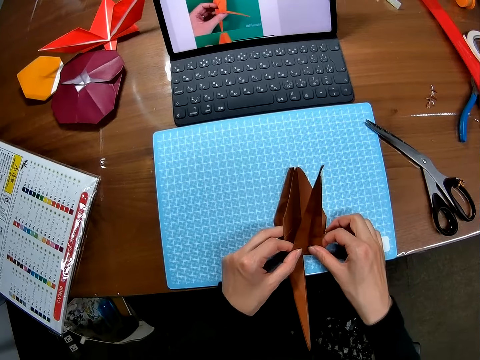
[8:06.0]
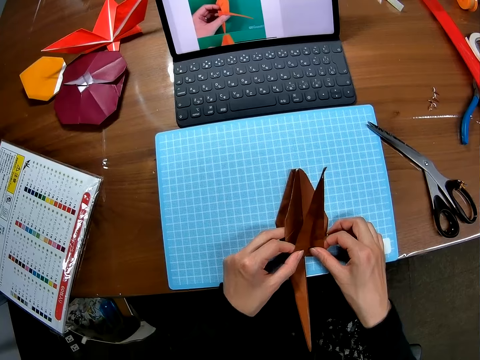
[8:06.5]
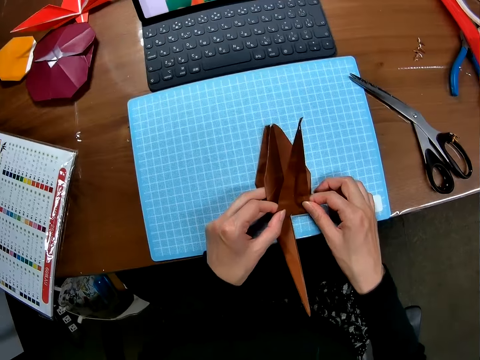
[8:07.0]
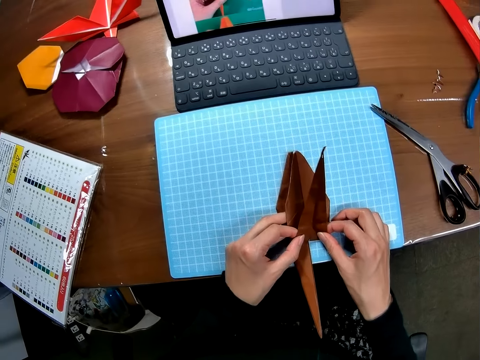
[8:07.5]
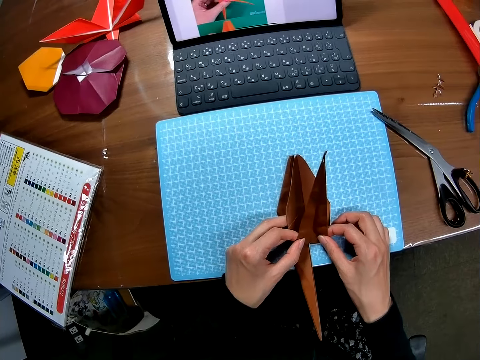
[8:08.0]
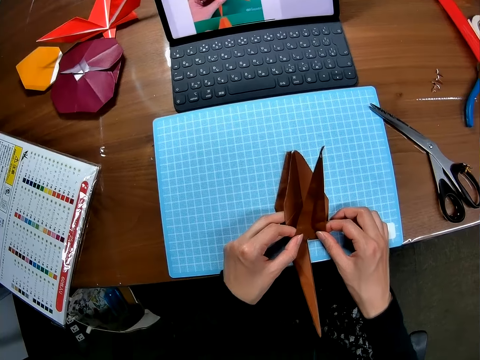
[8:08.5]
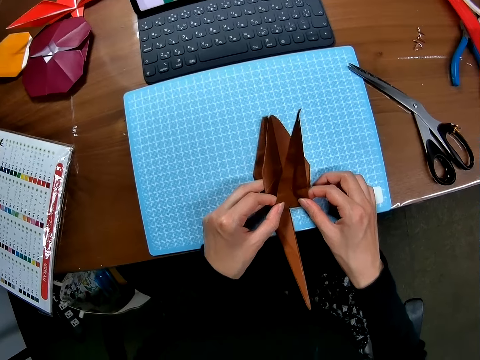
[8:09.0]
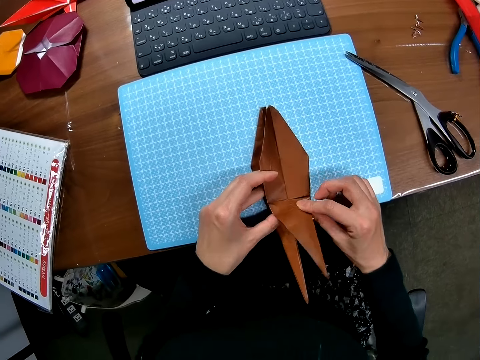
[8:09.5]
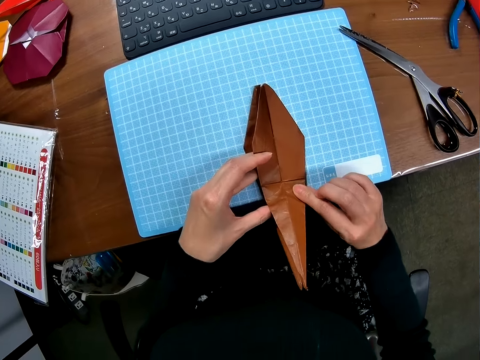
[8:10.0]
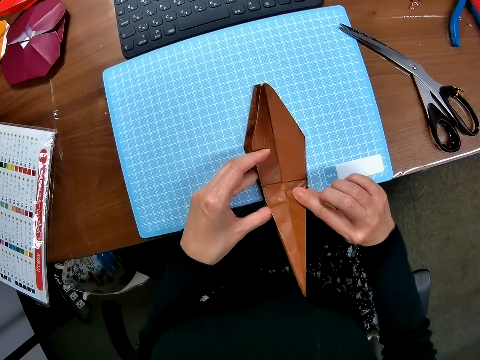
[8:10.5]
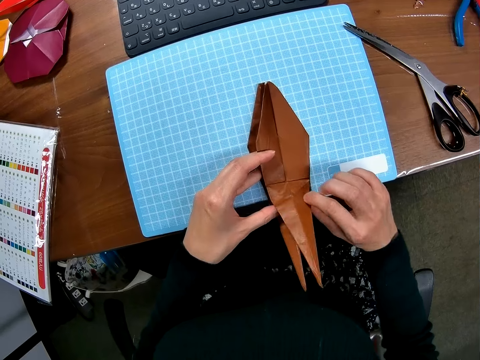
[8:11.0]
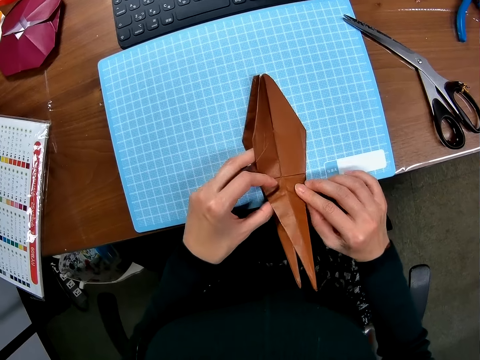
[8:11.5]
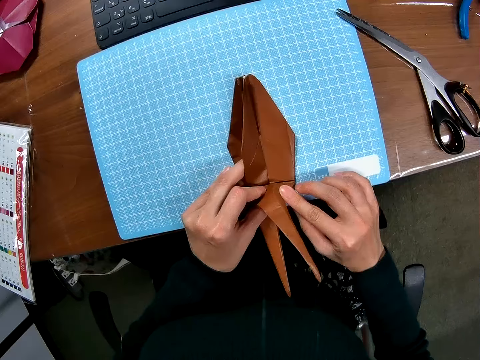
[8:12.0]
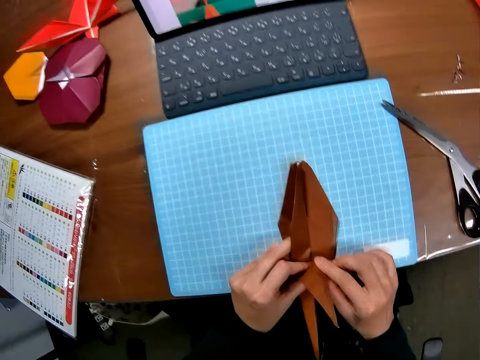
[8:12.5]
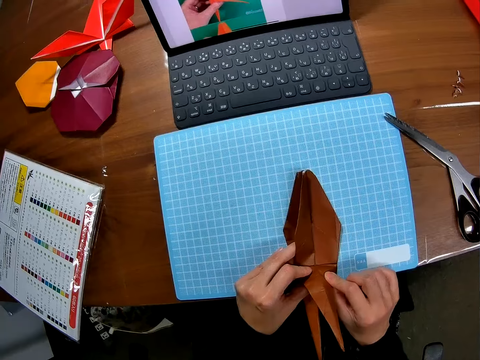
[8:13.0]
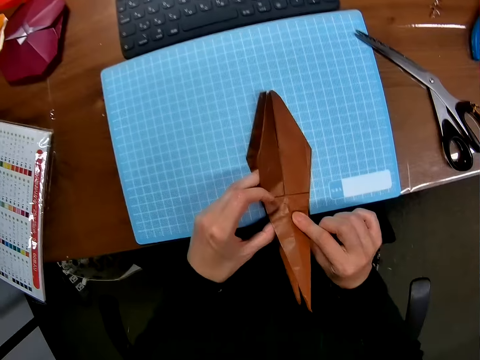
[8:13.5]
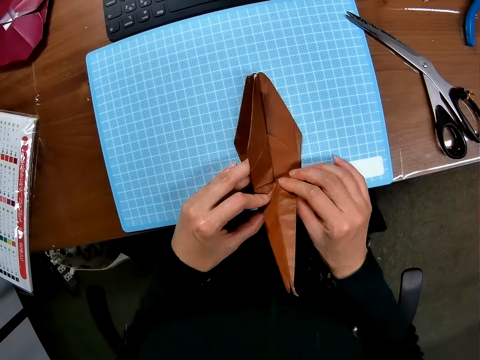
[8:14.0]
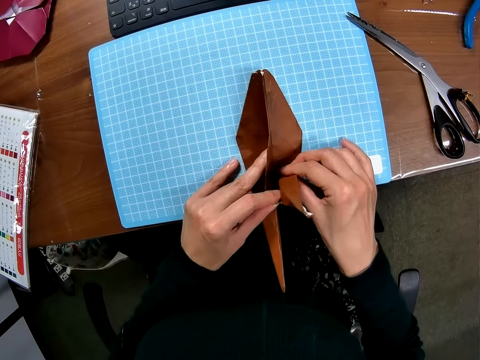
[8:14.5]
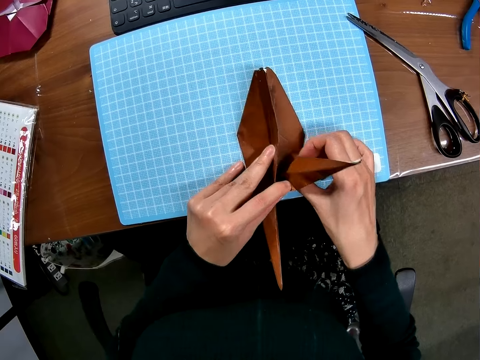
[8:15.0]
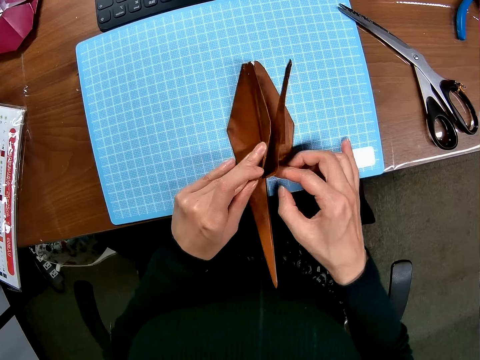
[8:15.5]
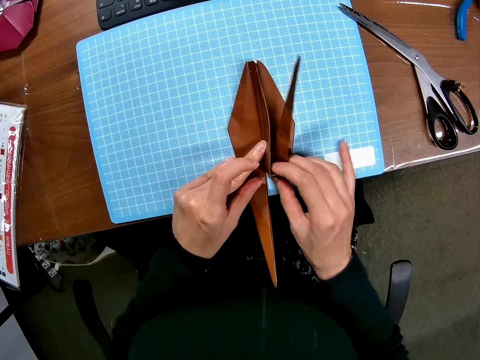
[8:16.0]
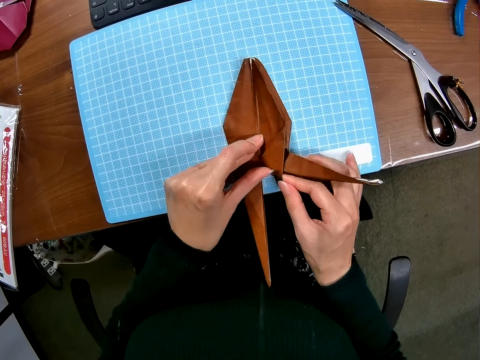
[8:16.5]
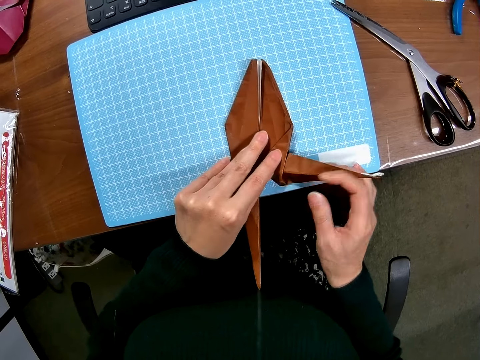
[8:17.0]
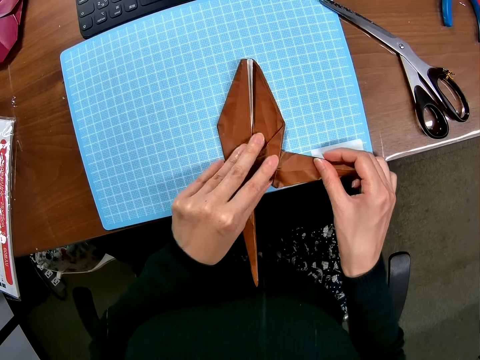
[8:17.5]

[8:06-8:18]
The camera wearer folds the piece of paper on the cutting sheet with both hands. They look at the paper. They fold the paper.

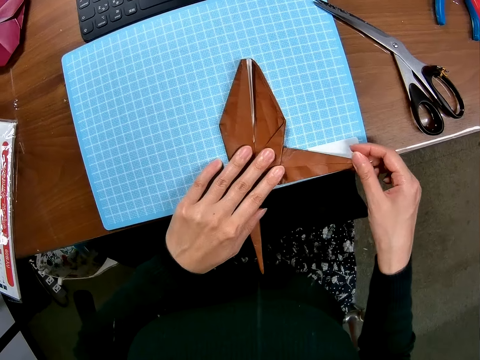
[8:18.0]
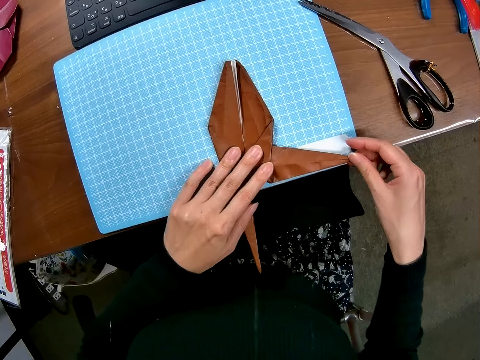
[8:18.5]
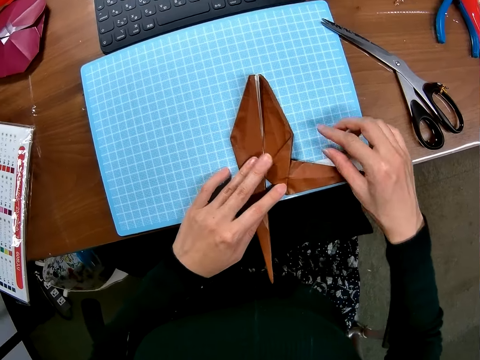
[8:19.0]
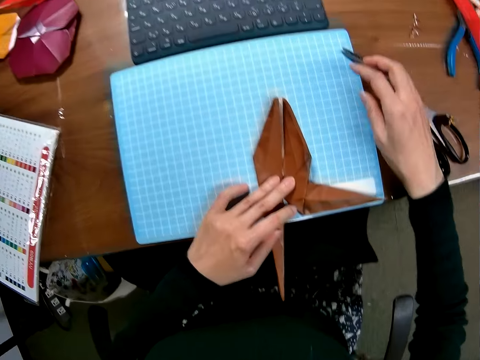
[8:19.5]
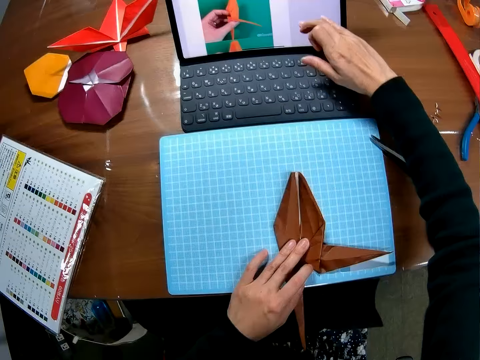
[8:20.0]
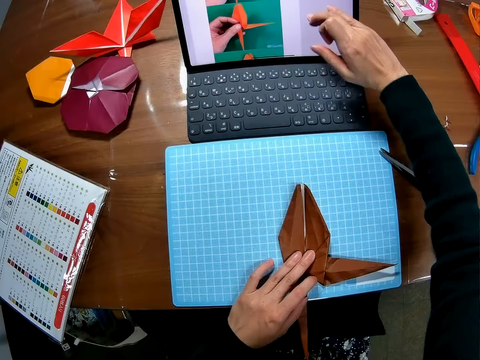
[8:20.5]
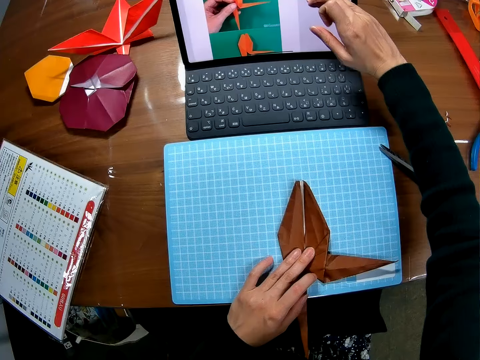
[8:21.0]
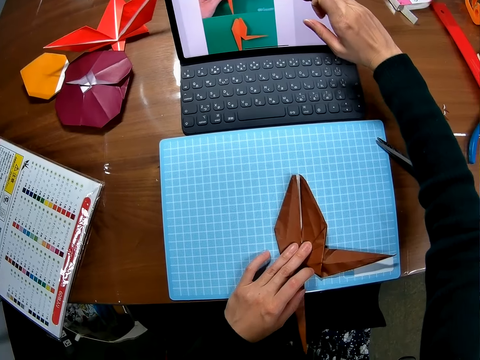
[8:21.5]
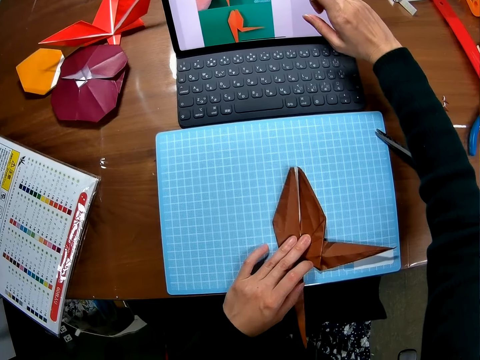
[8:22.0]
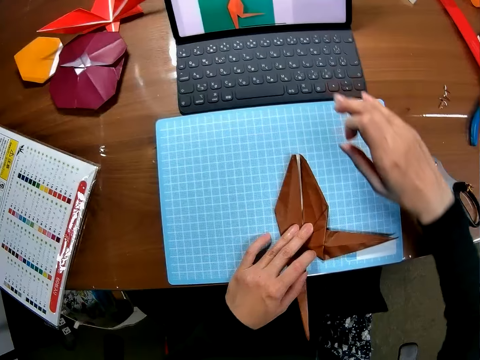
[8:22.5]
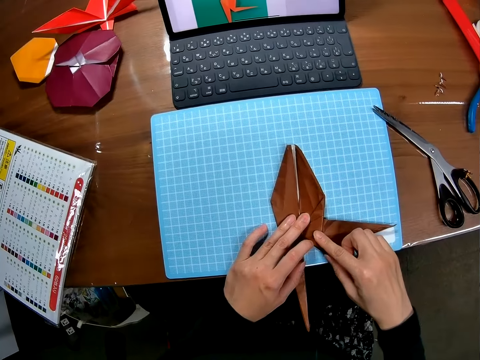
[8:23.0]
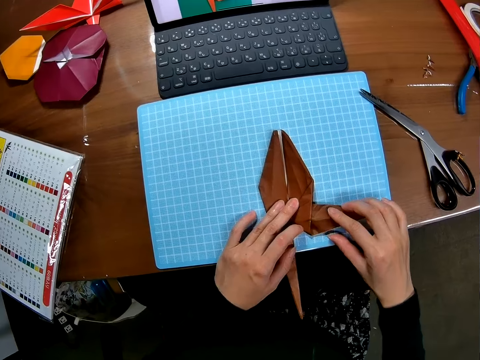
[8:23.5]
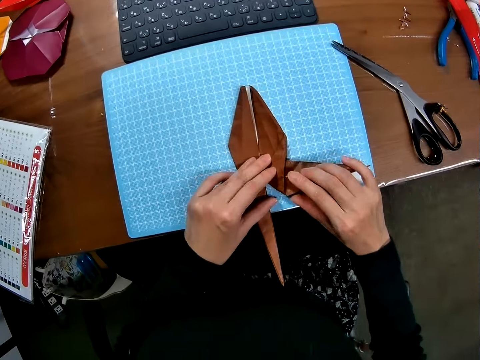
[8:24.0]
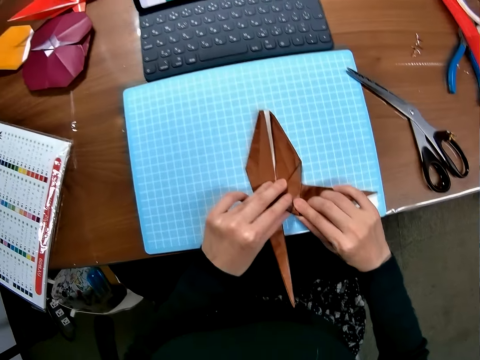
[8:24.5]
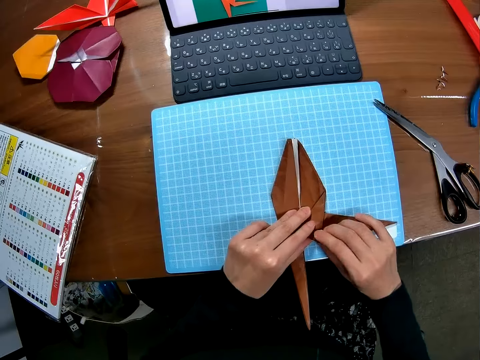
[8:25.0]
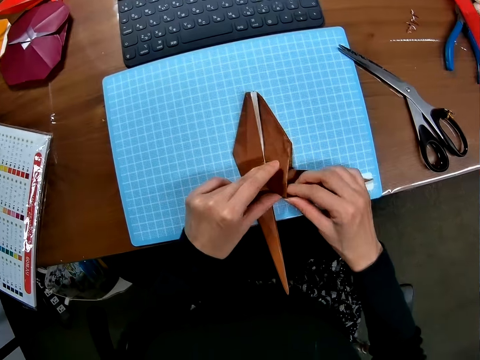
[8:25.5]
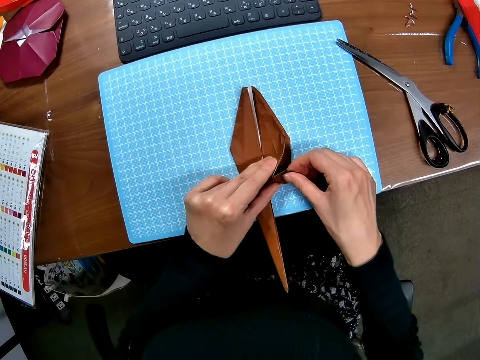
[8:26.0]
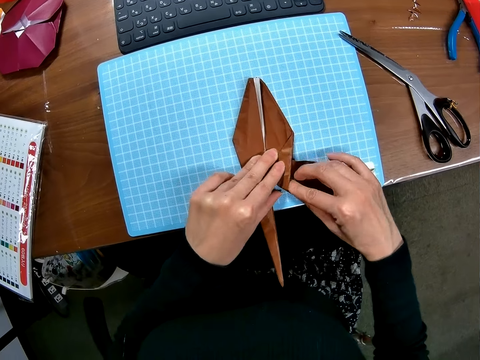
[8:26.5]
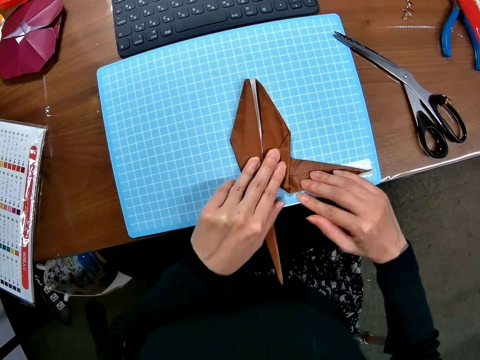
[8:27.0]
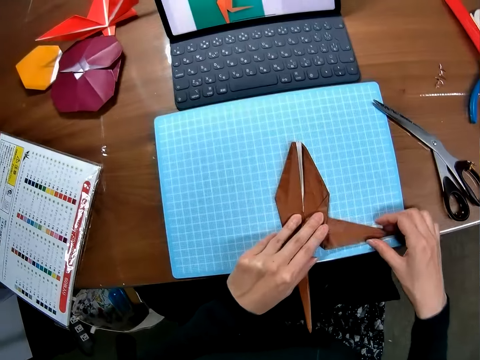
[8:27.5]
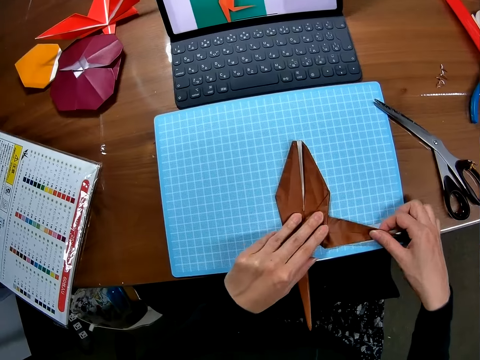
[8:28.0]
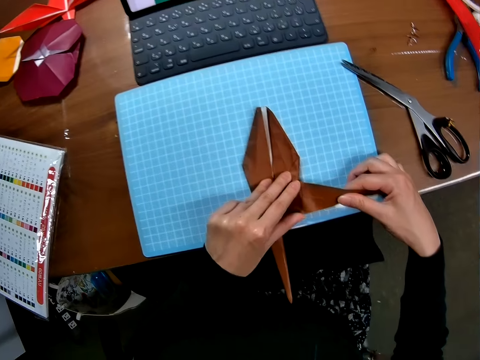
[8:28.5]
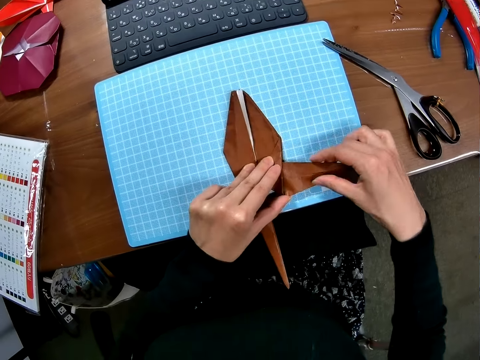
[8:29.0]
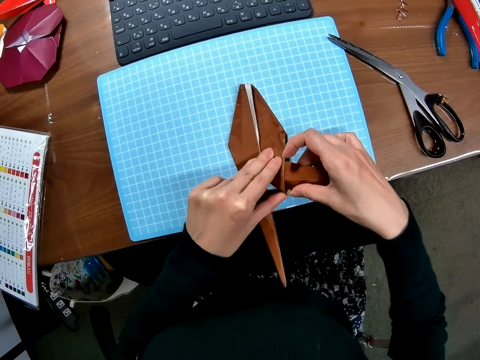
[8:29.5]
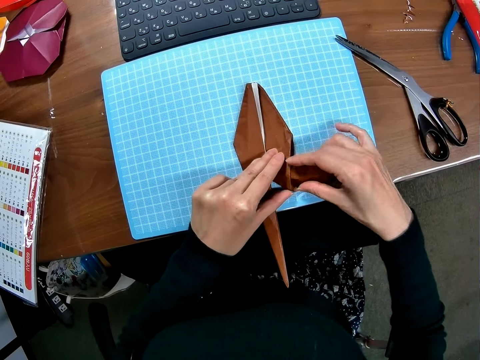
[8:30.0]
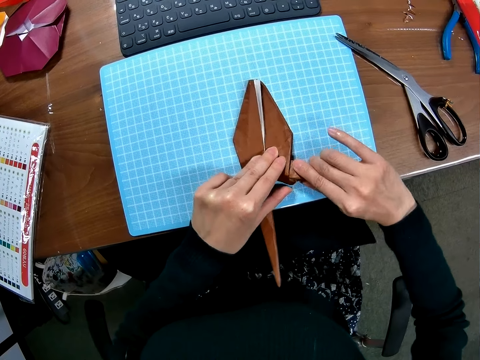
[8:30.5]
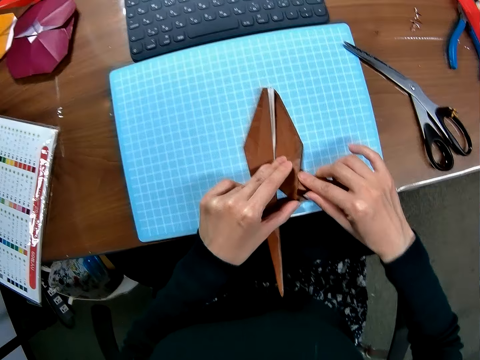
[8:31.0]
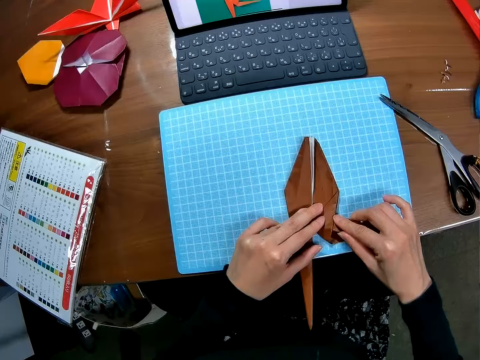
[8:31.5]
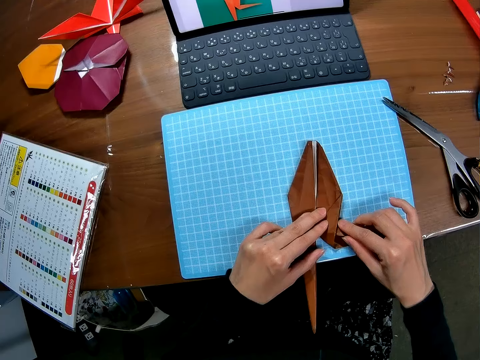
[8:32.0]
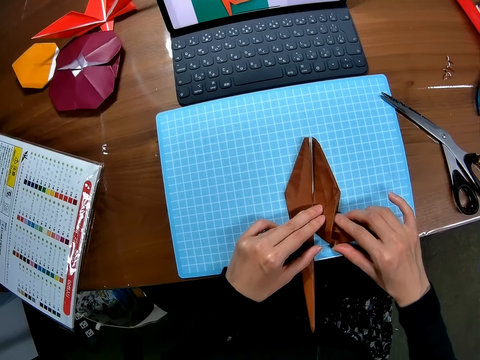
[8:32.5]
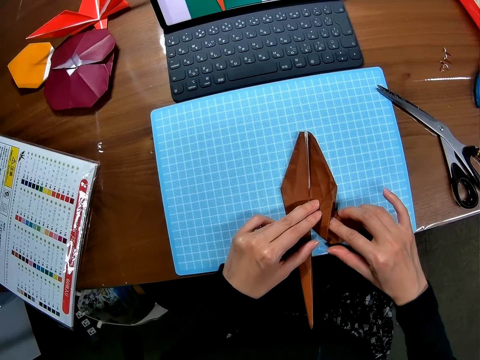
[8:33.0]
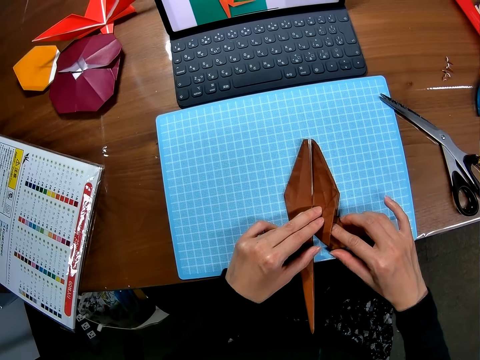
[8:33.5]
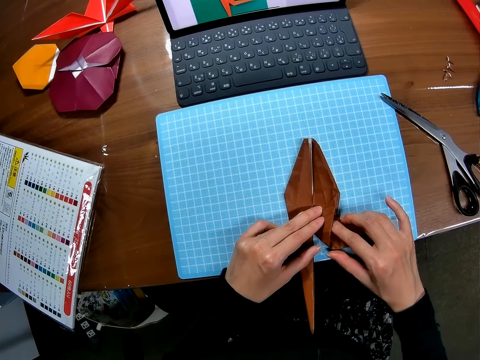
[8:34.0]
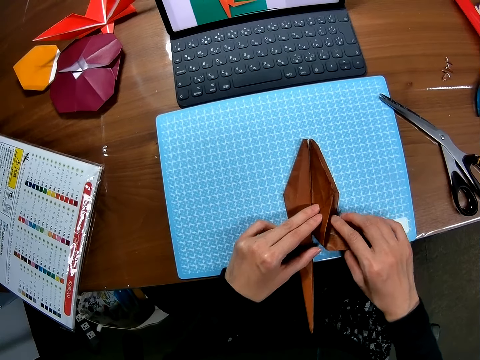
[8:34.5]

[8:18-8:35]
The camera wearer operates the laptop with her finger on the screen. She folds the piece of paper on the cutting sheet with both hands. She looks at the paper.
